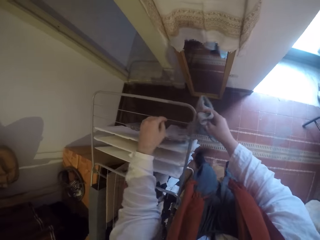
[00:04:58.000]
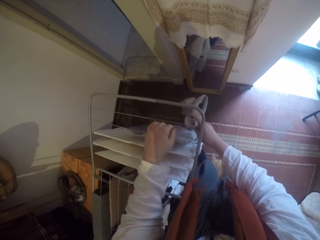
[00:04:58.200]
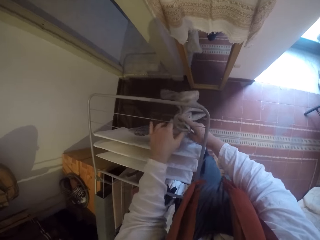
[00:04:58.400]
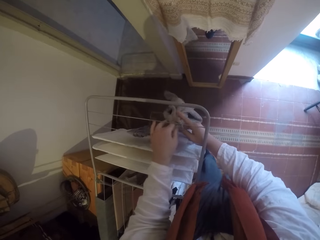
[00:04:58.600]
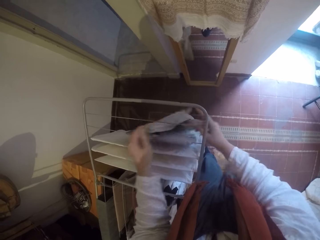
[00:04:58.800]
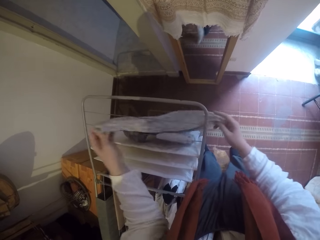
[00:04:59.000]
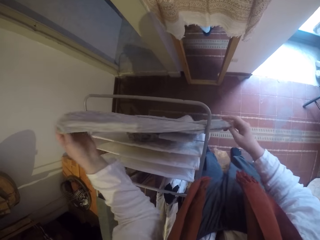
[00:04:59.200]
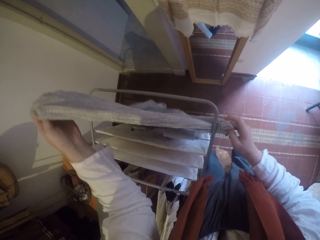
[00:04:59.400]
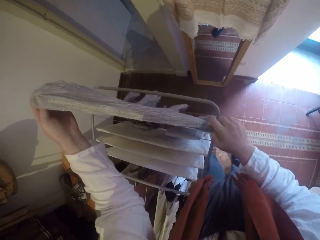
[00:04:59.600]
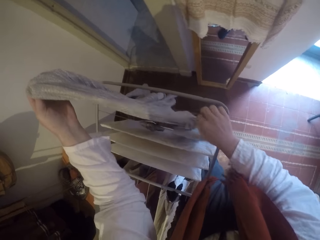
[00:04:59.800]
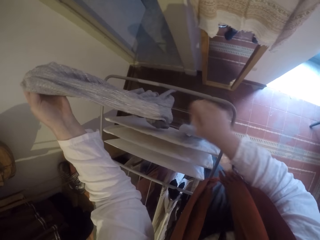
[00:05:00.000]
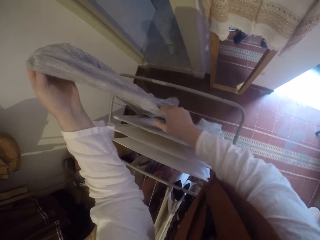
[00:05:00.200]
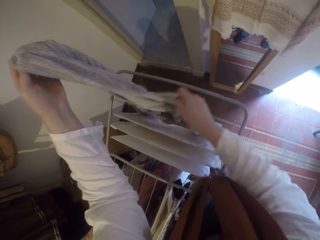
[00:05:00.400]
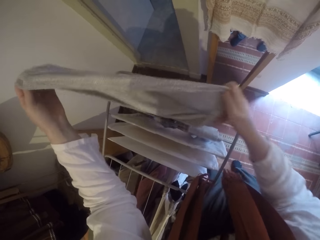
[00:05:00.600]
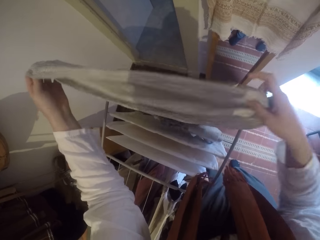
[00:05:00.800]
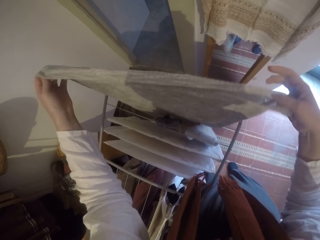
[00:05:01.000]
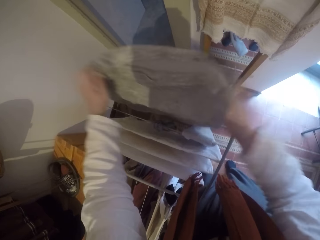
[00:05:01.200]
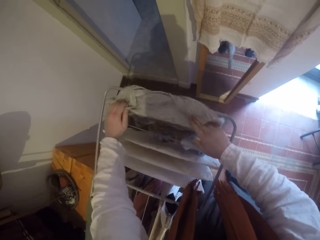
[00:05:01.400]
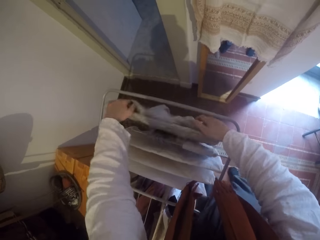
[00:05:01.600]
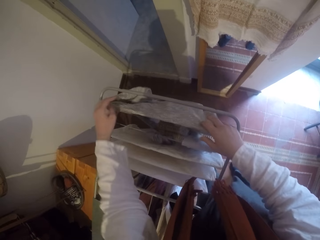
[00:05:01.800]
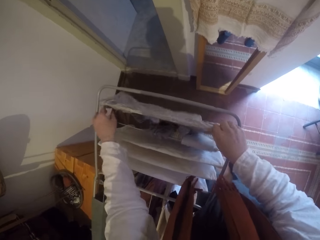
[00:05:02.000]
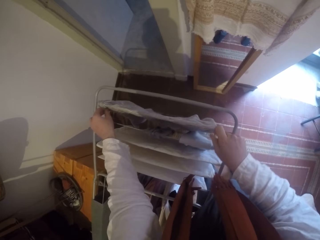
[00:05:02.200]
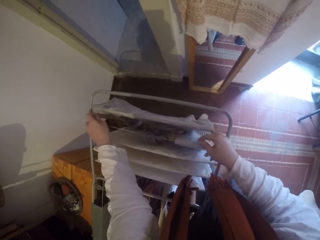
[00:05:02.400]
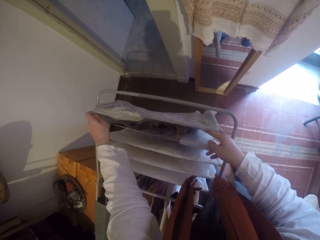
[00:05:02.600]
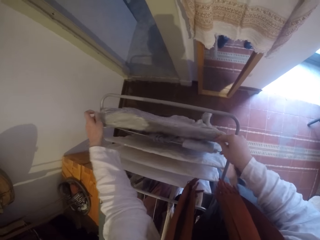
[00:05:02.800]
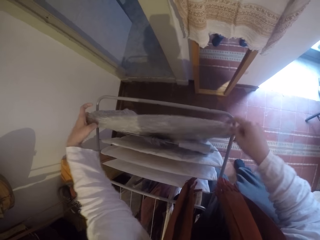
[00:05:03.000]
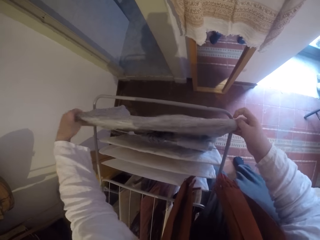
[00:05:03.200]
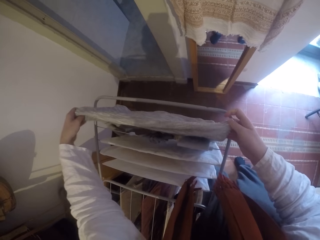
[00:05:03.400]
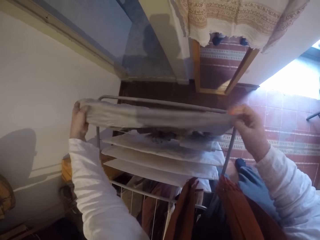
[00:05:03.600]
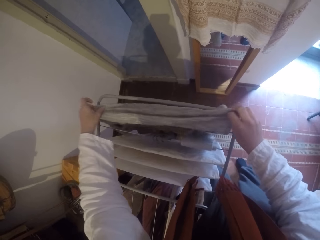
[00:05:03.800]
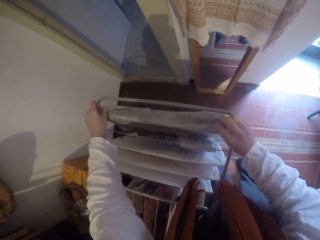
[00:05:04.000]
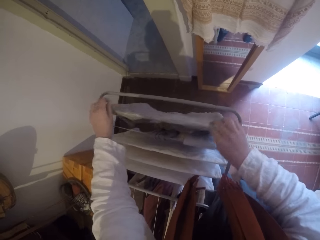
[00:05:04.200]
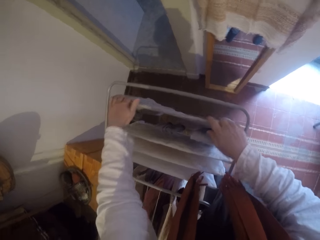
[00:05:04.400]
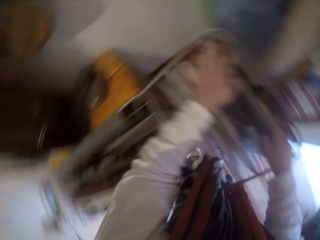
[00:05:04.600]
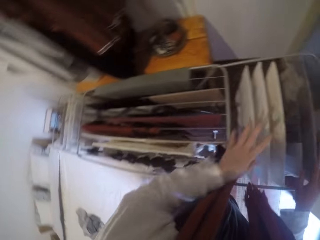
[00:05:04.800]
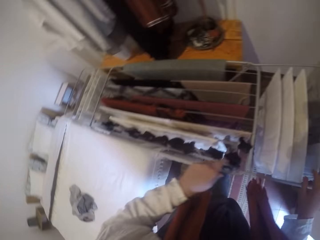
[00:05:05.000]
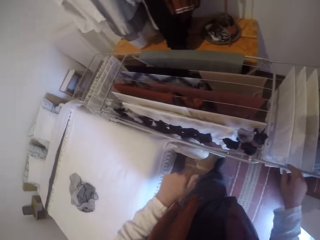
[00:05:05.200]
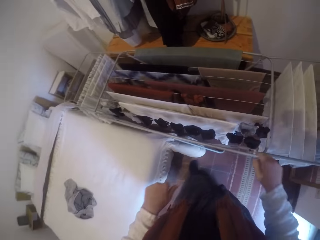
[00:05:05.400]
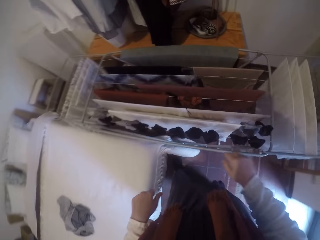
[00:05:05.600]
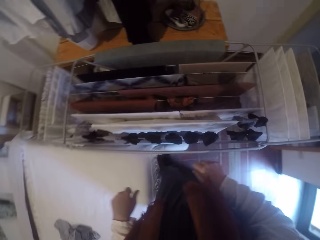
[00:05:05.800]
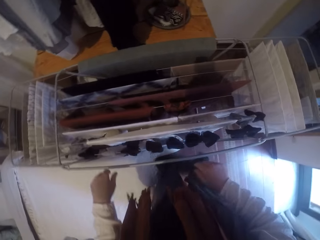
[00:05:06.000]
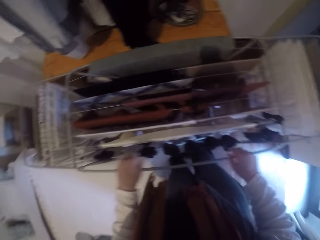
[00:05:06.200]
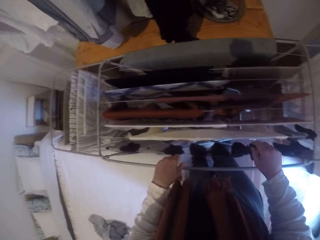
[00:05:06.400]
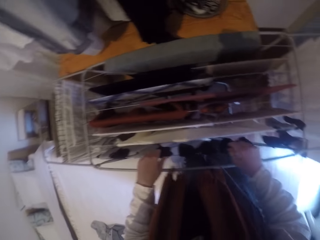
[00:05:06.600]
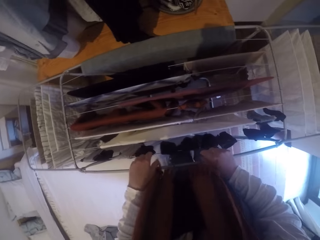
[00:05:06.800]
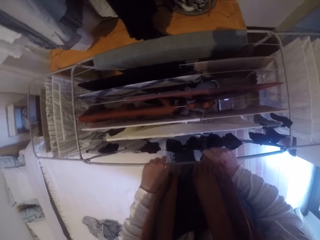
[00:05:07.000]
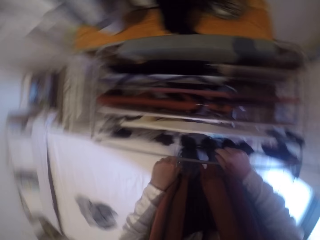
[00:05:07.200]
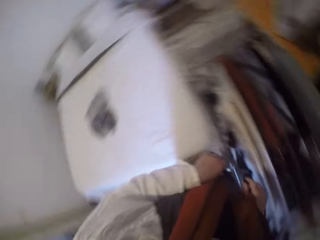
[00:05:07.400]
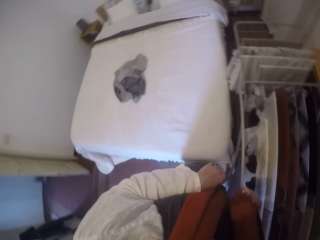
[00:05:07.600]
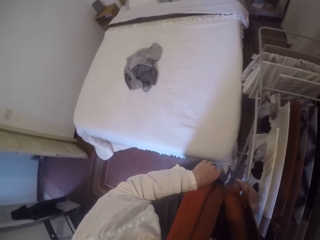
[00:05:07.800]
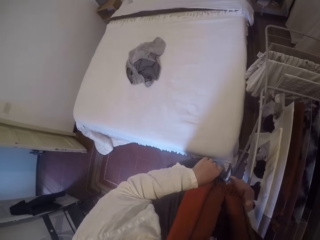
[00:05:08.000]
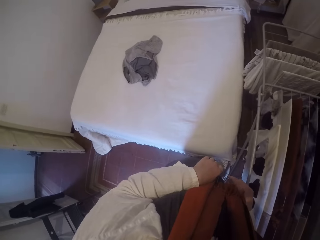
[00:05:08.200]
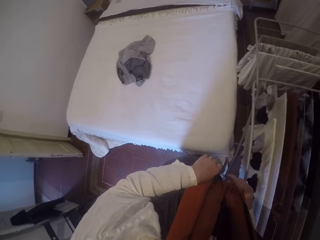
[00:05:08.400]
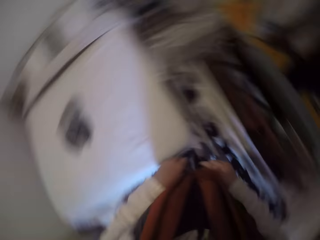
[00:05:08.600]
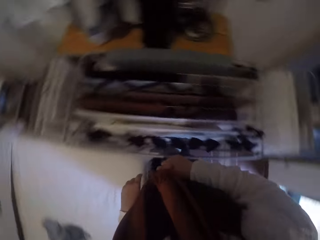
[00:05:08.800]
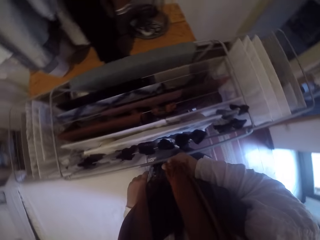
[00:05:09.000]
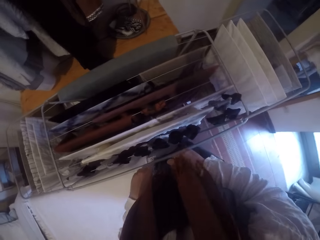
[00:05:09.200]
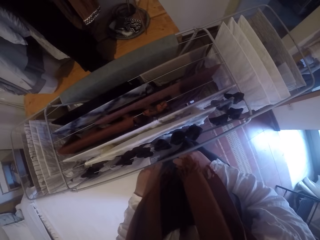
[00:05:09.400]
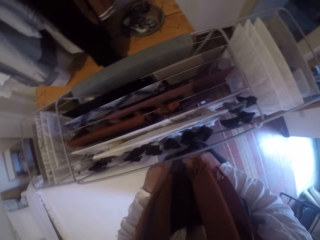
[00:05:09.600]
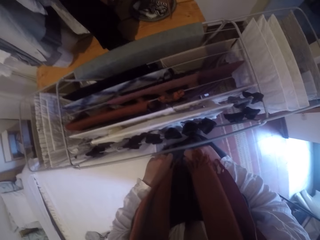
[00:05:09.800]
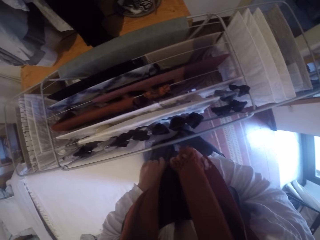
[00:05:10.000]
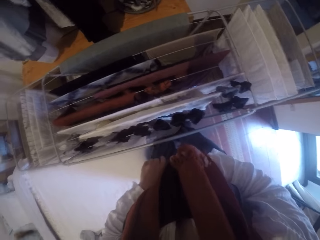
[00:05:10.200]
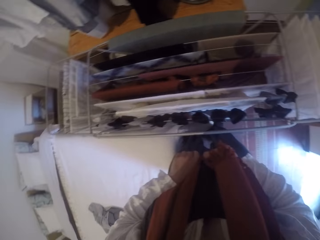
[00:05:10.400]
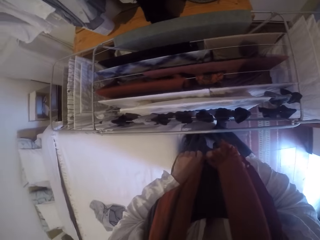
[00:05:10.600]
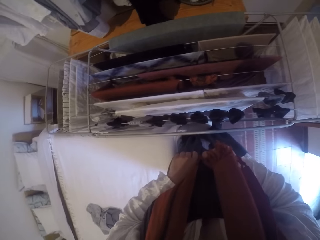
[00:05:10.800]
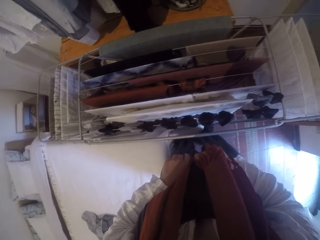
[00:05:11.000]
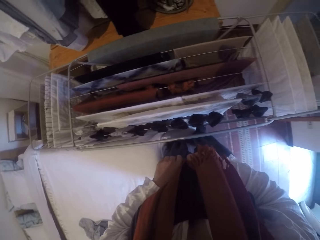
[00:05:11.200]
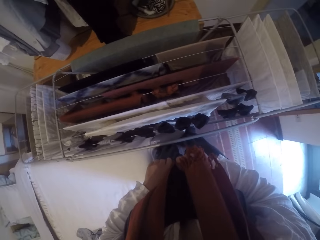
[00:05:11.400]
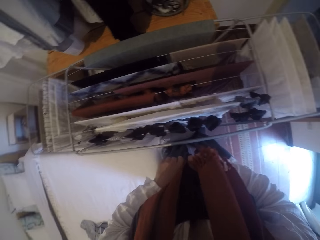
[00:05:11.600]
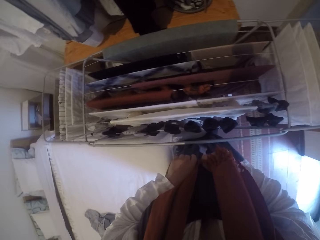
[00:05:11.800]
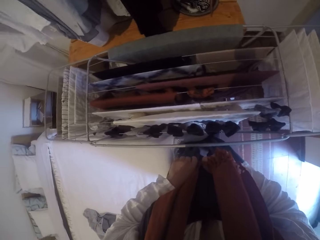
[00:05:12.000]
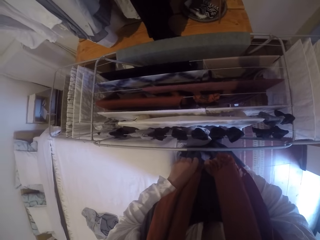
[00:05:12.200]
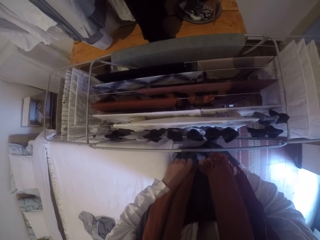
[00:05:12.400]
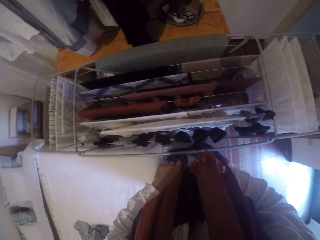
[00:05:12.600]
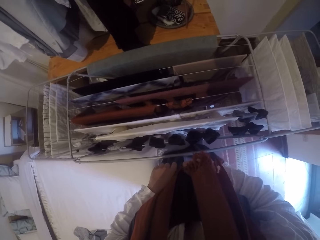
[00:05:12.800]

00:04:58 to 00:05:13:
The camera wearer hangs the top on the cloth rack or towel rail. They move to another side of the cloth rack. They stand beside the towel rail. They turn to the bed. They turn to the cloth rack.

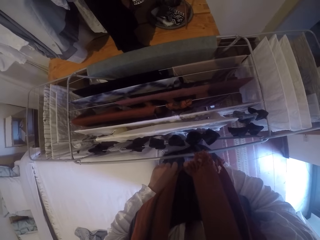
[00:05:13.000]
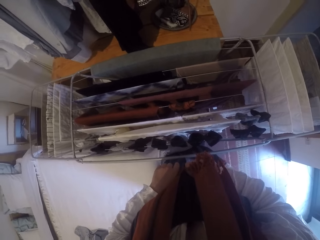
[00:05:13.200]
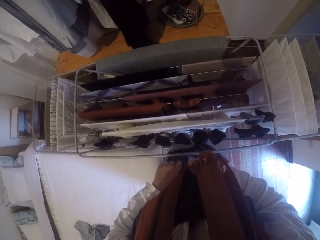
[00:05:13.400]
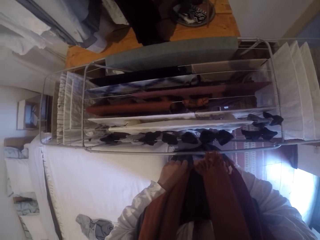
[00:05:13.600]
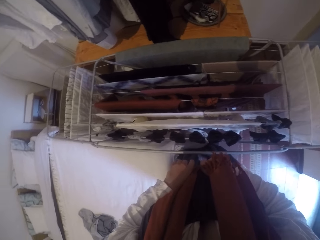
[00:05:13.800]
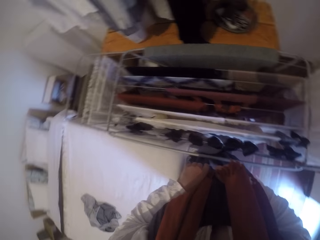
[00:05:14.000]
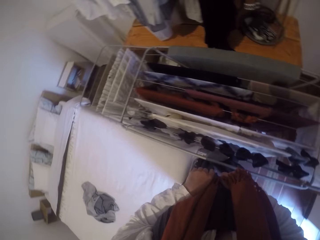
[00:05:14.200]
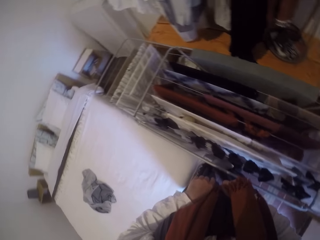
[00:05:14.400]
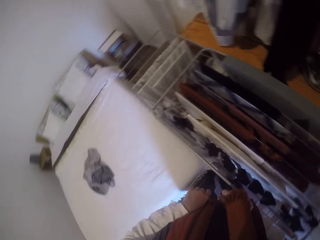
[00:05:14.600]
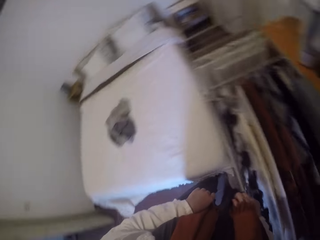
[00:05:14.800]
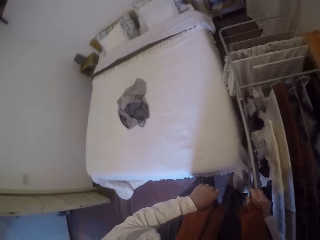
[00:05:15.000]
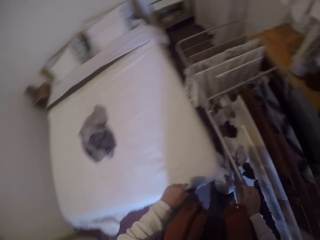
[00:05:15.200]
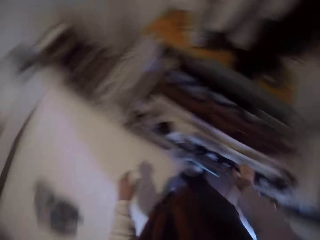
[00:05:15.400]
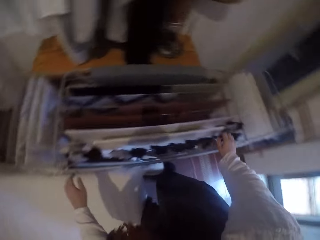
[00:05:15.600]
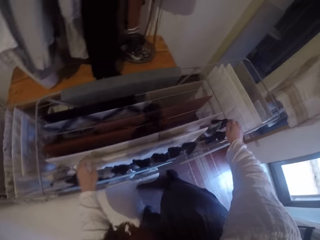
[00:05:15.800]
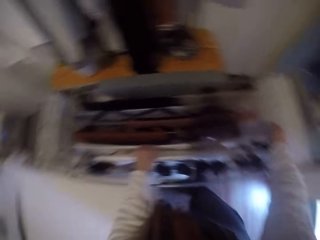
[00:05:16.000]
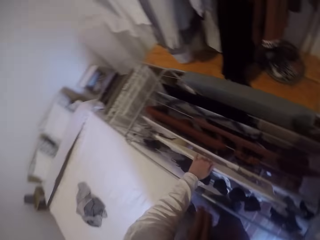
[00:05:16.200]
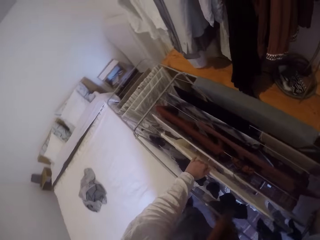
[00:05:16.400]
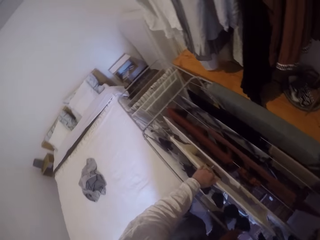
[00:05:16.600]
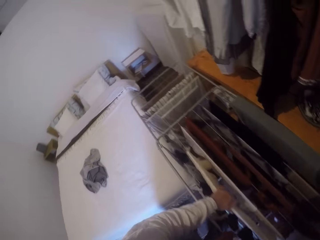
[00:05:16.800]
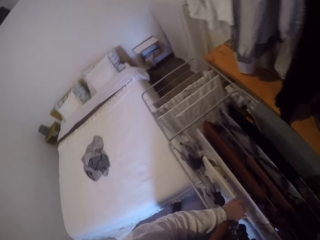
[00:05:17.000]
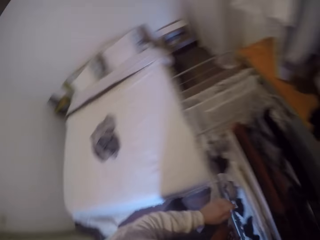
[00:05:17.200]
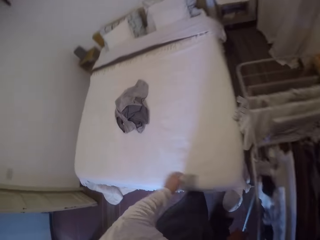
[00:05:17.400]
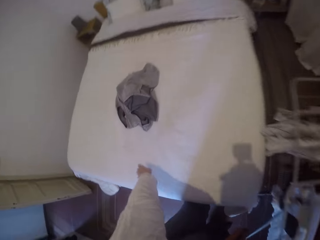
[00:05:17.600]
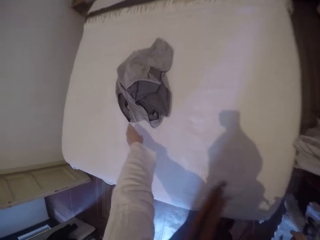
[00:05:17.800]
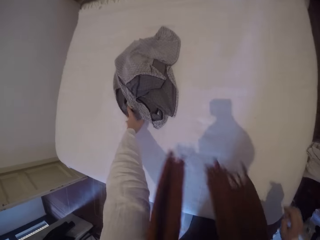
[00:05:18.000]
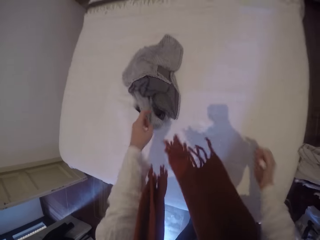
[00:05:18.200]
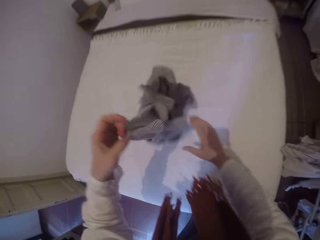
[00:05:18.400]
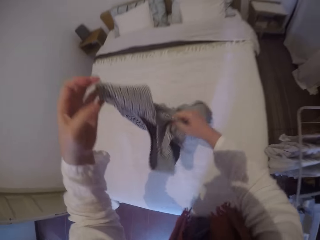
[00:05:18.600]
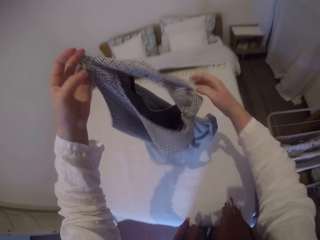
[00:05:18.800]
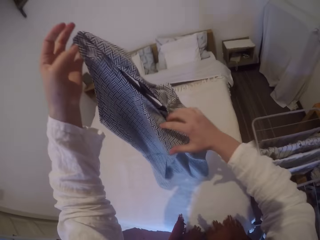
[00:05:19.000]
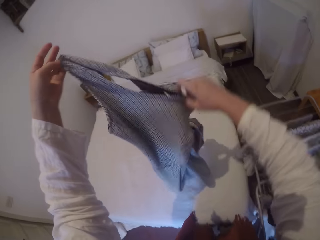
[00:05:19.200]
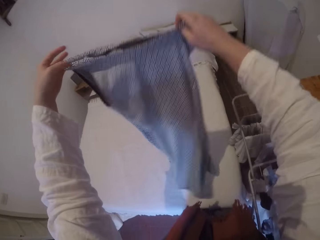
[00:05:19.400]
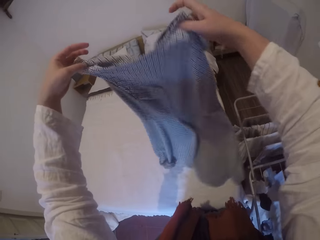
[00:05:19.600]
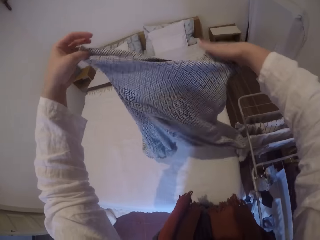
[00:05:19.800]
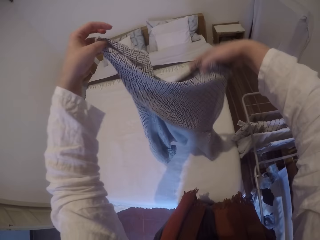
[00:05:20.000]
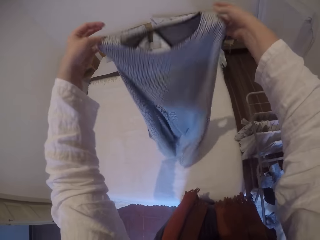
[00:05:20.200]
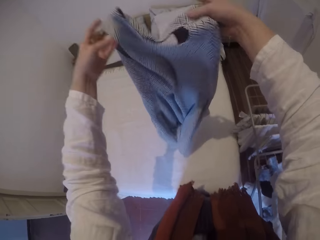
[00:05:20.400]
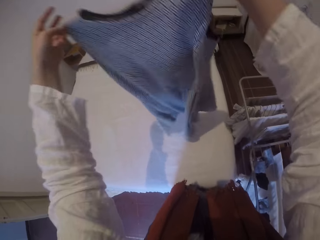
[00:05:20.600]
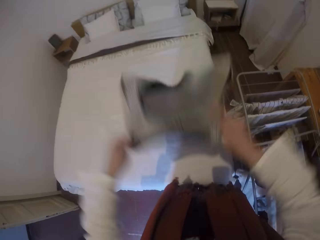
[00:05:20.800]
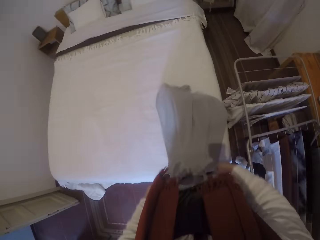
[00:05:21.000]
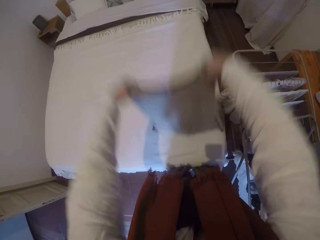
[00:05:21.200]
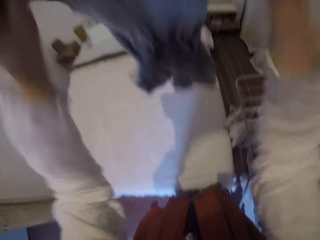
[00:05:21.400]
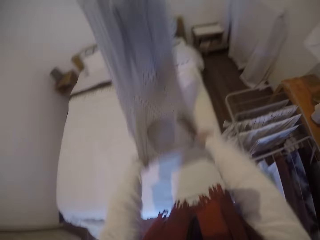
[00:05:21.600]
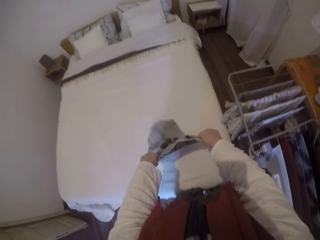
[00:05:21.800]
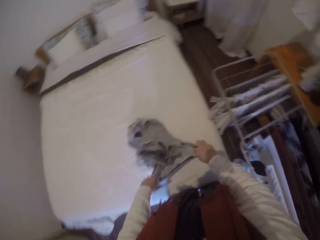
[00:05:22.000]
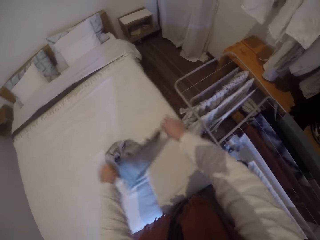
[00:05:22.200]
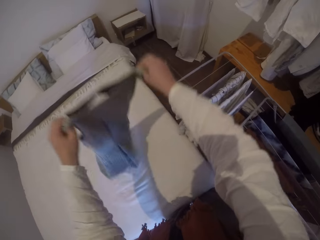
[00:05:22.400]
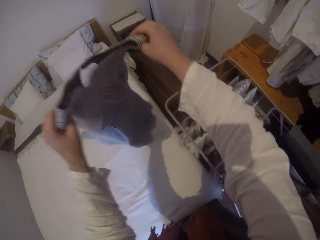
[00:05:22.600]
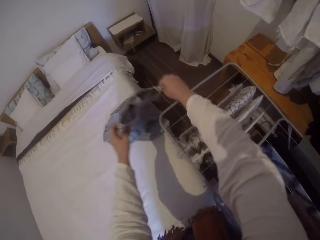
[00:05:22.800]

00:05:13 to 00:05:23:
The camera wearer moves the cloth rack from the side of the bed. They turn to the bed. They pick up a dress from the bed. They flap the dress.
